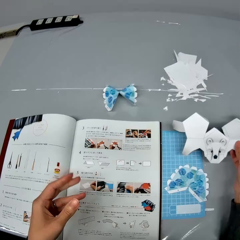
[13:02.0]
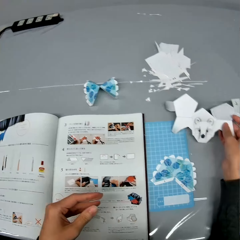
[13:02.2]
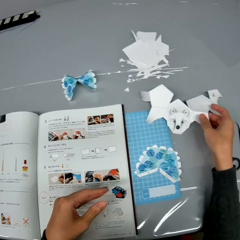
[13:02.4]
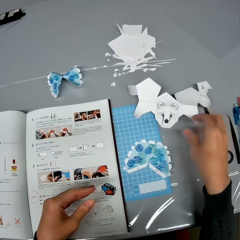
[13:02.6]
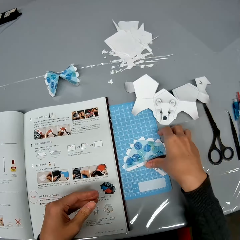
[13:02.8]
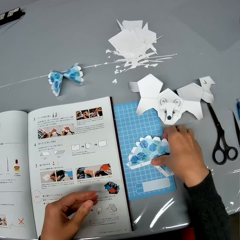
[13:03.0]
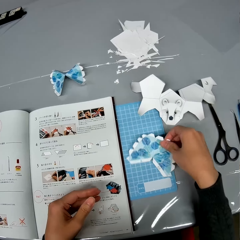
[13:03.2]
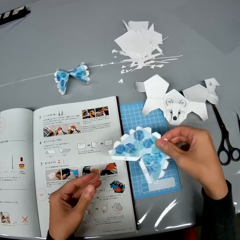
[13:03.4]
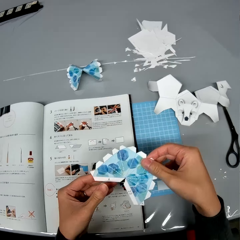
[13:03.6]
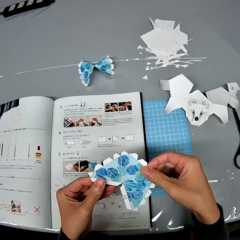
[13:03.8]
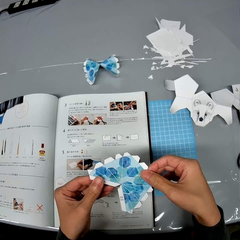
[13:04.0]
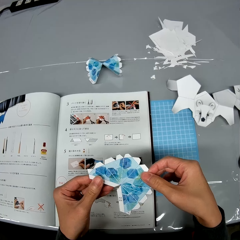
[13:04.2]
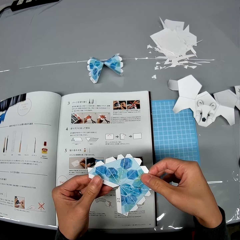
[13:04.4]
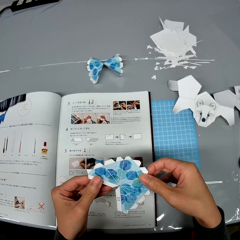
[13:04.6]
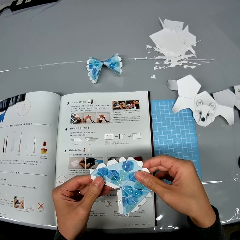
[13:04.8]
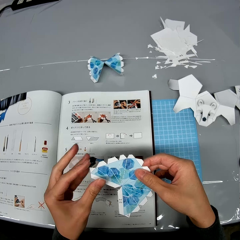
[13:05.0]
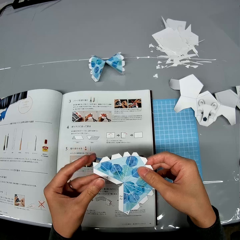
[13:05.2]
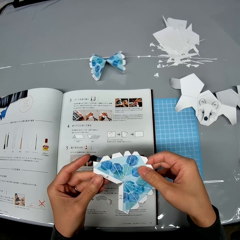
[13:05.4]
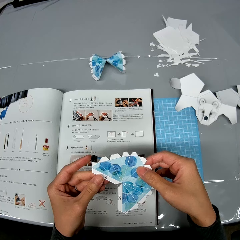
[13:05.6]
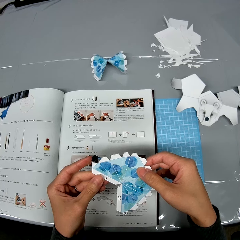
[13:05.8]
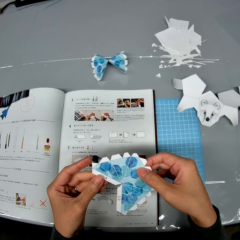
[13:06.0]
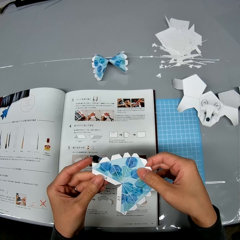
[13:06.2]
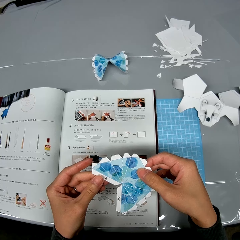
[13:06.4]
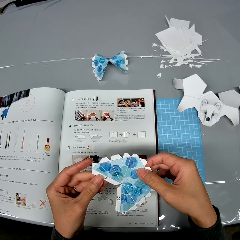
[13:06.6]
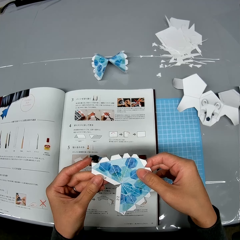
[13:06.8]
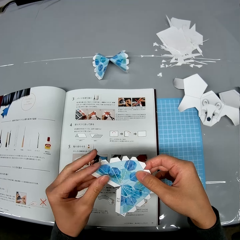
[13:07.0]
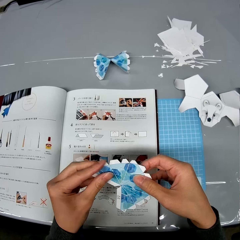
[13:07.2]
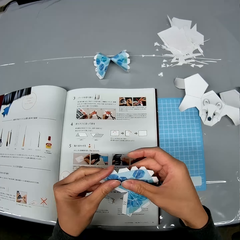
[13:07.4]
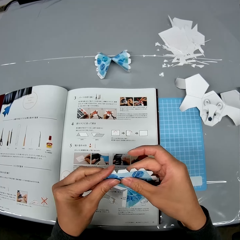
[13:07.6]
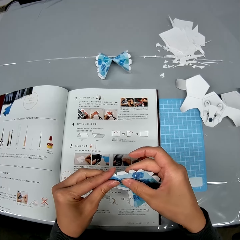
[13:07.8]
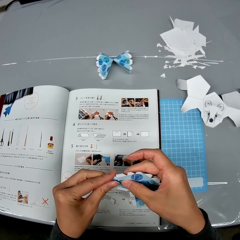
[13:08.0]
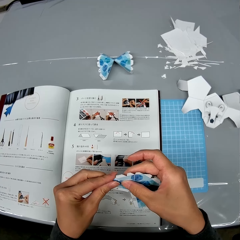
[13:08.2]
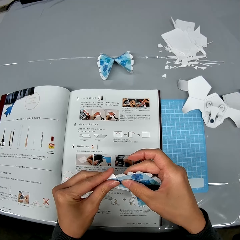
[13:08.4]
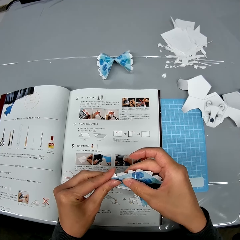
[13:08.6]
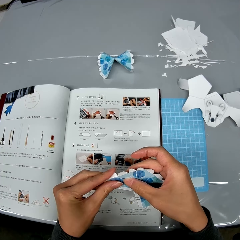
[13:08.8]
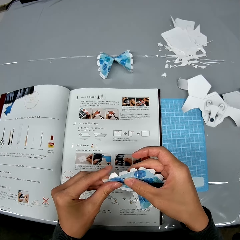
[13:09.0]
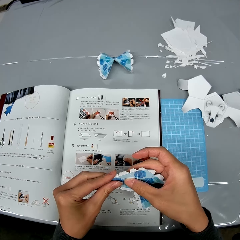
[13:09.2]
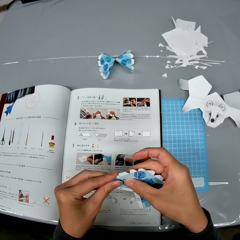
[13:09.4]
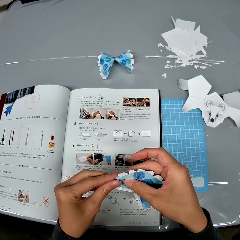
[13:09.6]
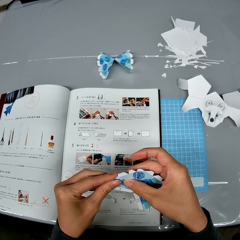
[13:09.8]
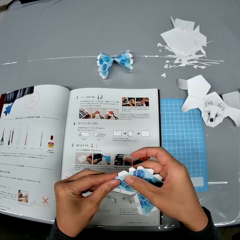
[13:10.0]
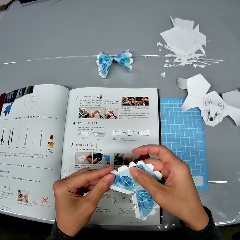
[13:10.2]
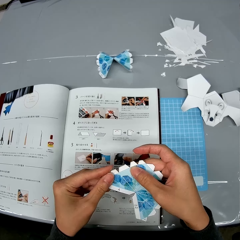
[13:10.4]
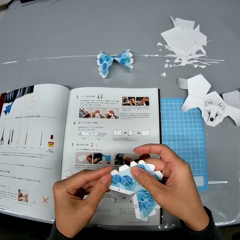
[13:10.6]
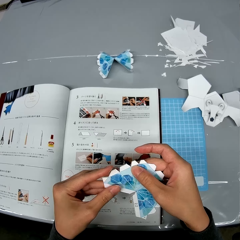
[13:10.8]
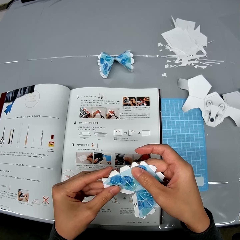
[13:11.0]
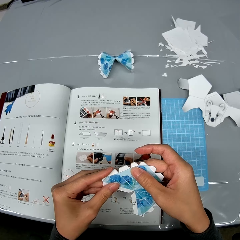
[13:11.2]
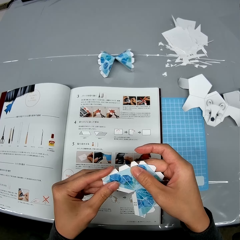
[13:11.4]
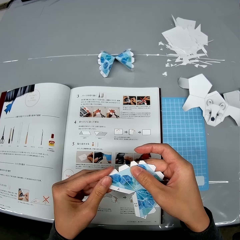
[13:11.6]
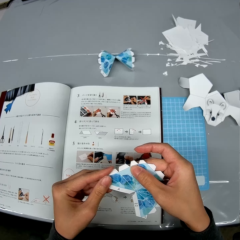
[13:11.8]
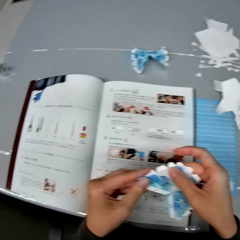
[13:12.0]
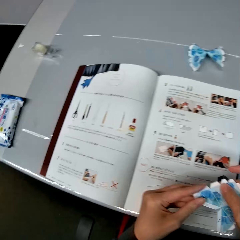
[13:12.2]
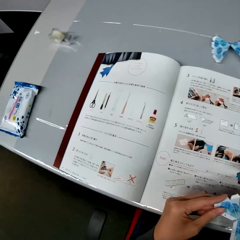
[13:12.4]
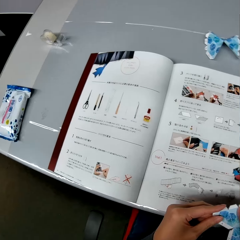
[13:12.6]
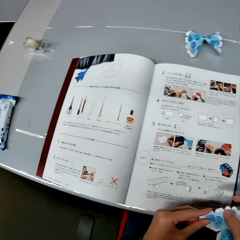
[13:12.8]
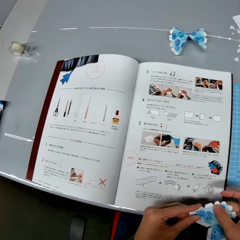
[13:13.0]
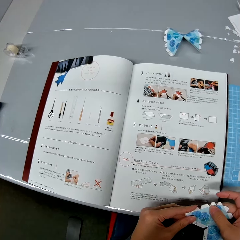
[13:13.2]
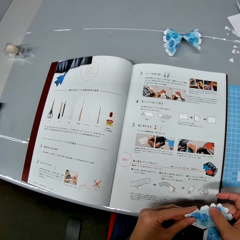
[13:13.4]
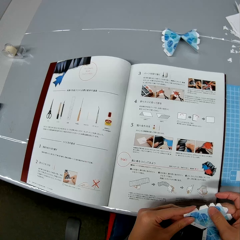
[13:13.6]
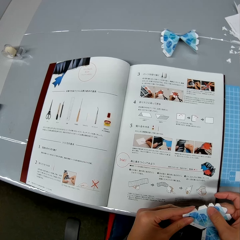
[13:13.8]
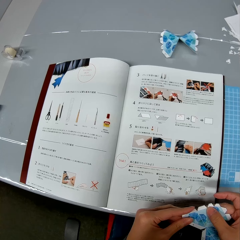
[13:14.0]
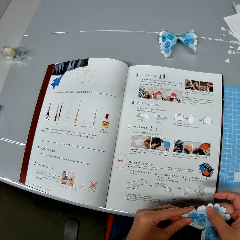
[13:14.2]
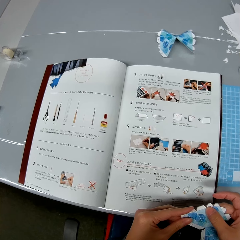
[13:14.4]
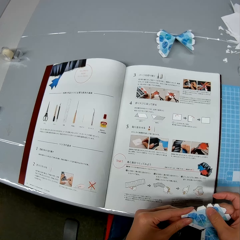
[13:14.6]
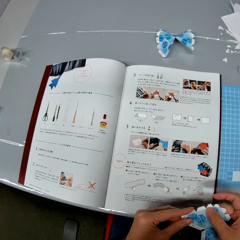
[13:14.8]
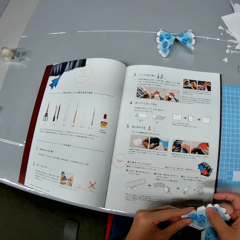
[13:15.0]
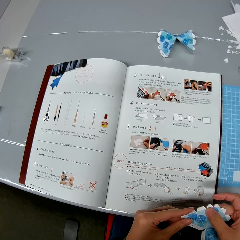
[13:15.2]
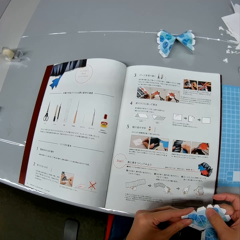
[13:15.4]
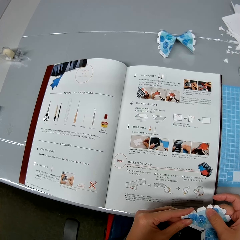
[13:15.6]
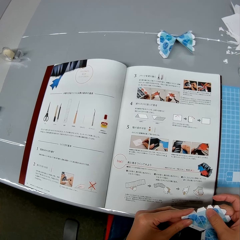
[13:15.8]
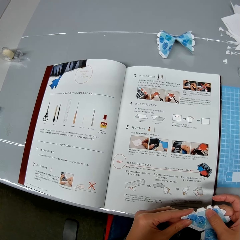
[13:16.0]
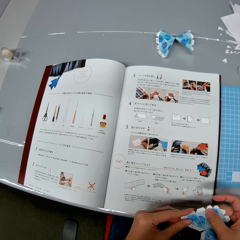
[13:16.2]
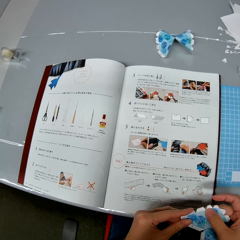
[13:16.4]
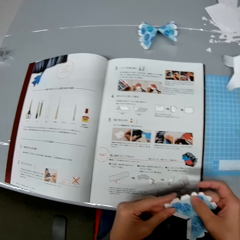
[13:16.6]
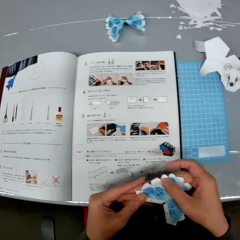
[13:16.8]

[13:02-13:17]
The camera wearer drops the white paper design on the table. He picks up another paper design from the table. He holds the paper in hand. He shapes the paper design with his hands. He folds the piece of paper. He looks at the book.

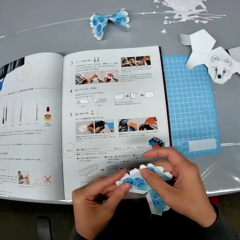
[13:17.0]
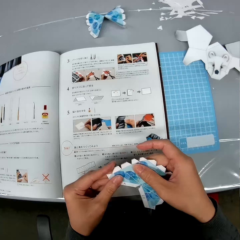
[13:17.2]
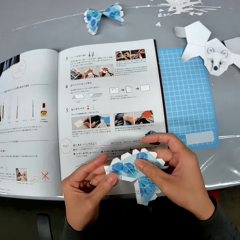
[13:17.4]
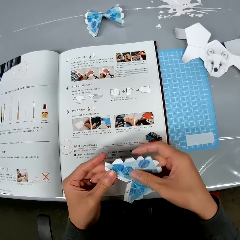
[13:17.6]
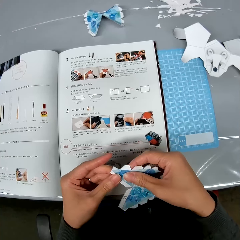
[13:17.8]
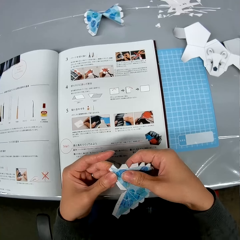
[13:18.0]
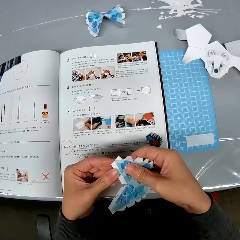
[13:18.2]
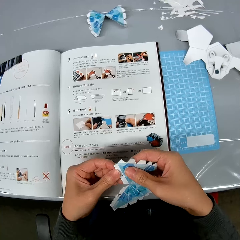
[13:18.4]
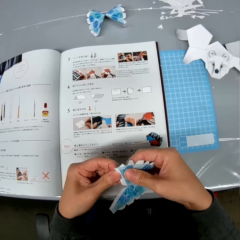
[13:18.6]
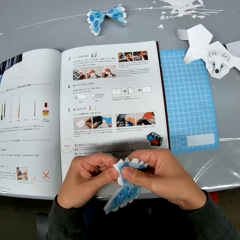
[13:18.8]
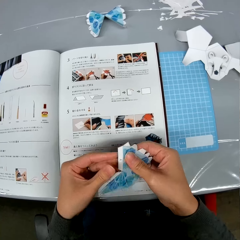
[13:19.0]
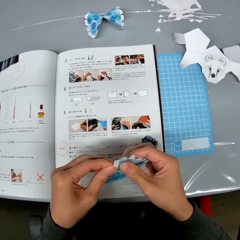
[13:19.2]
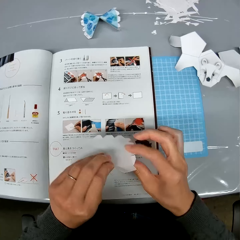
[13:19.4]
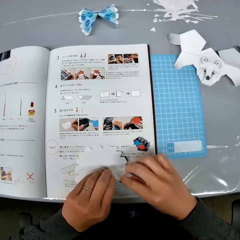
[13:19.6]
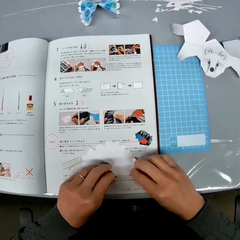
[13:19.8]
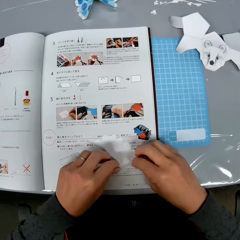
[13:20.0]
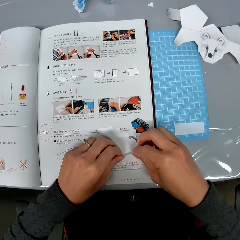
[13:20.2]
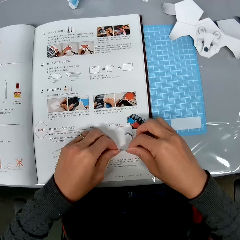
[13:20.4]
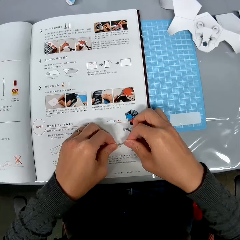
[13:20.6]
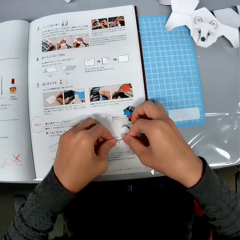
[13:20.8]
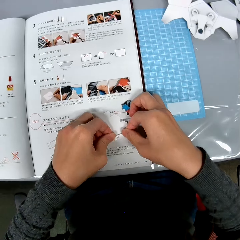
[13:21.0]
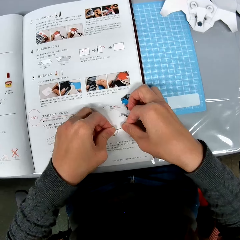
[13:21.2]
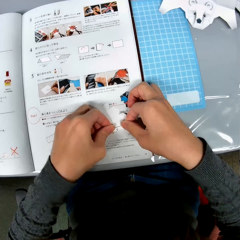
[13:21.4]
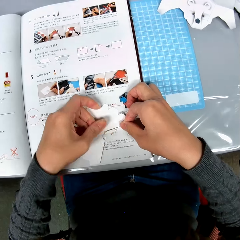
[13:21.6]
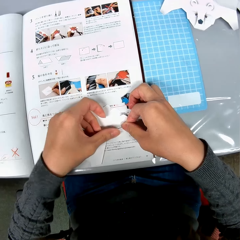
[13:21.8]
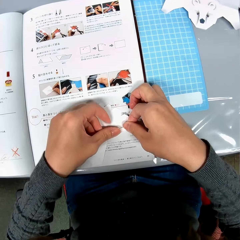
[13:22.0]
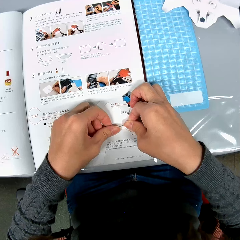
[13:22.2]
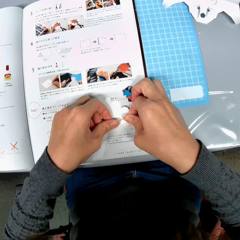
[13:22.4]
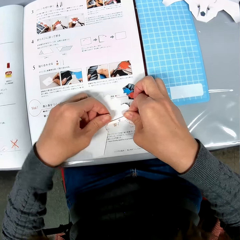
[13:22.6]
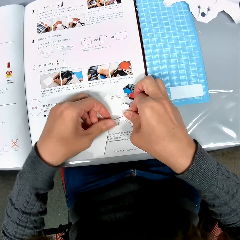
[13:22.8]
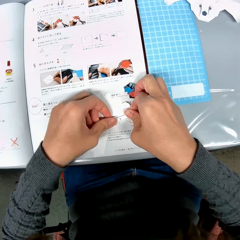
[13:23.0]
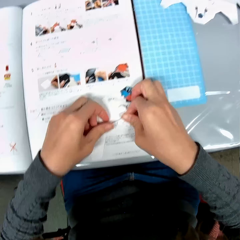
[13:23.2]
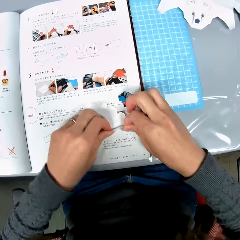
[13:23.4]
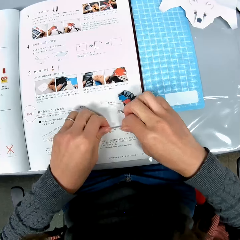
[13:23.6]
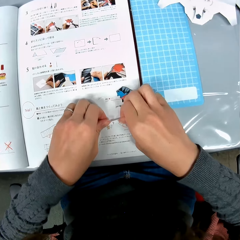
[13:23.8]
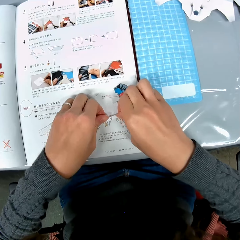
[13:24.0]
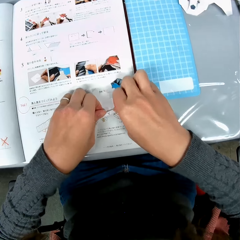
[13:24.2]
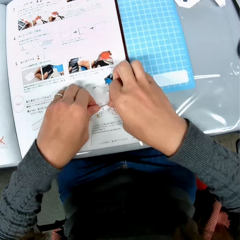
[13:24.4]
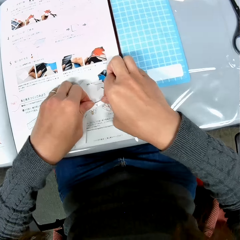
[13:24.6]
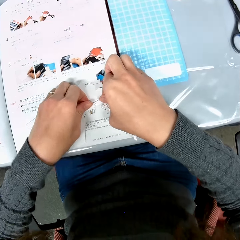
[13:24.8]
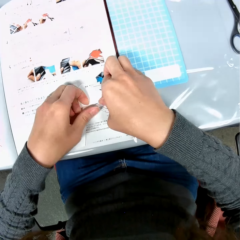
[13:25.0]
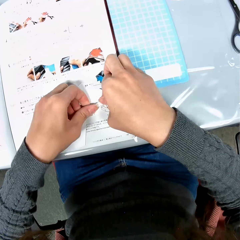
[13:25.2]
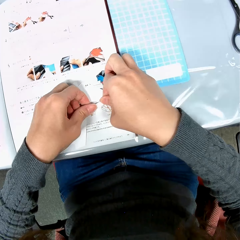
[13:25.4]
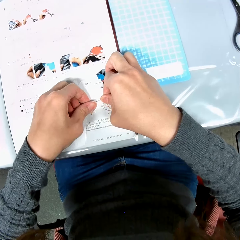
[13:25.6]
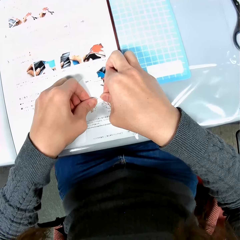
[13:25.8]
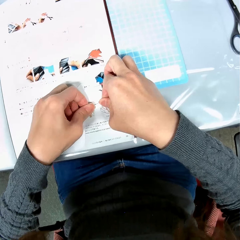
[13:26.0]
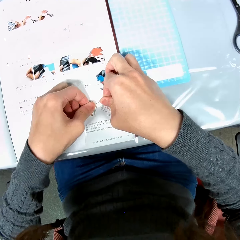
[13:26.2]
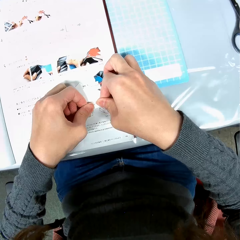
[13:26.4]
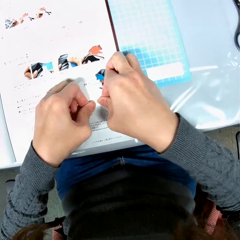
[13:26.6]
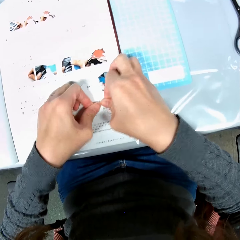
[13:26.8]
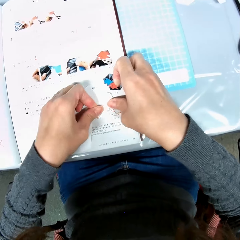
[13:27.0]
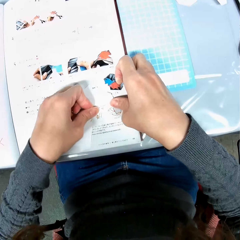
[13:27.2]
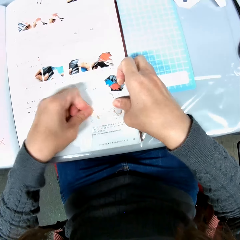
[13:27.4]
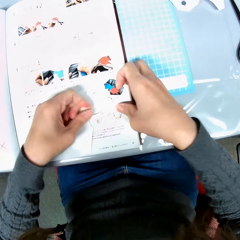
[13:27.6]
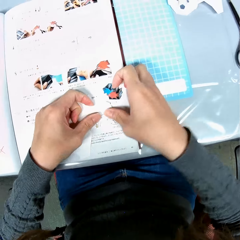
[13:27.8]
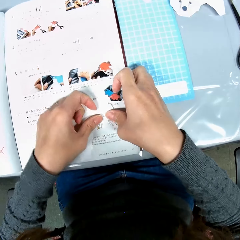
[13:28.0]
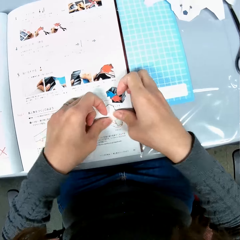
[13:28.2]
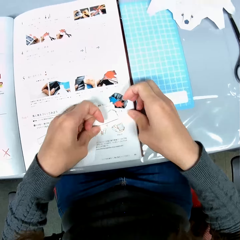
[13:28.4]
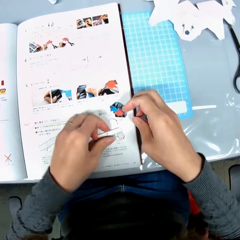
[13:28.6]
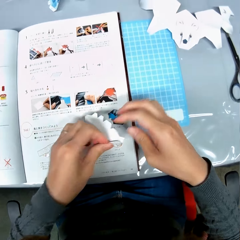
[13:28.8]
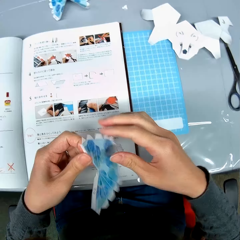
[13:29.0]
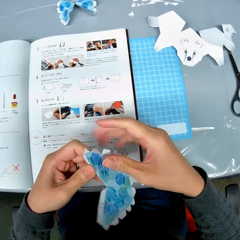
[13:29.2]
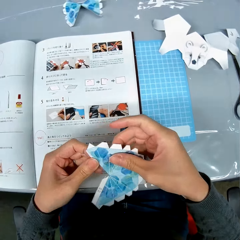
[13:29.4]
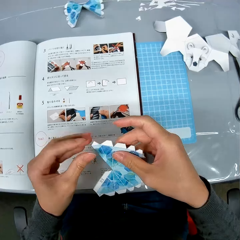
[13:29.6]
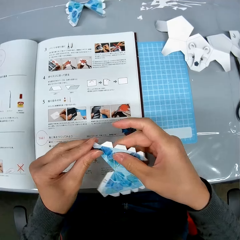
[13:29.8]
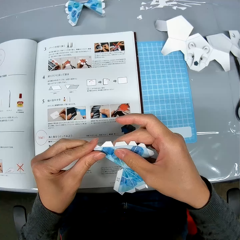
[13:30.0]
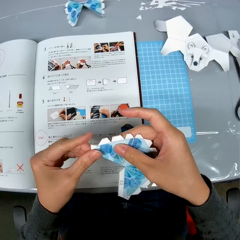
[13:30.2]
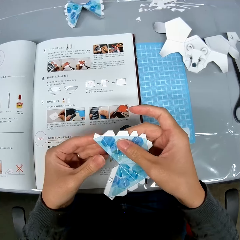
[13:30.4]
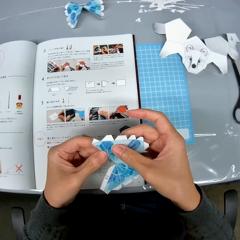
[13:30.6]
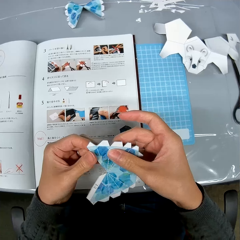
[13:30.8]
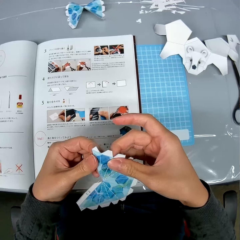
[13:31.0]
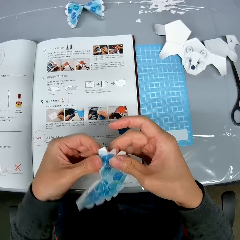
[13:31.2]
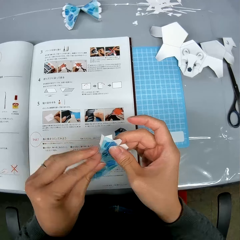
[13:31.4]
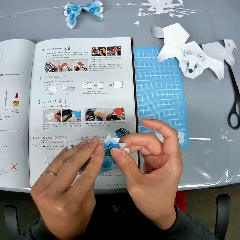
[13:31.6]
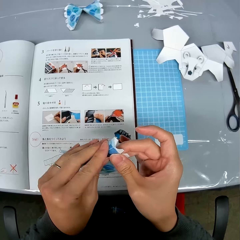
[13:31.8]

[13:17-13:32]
The camera wearer folds the piece of paper. They place the paper on the book. They lift the book from the book. They fold the piece of paper.
